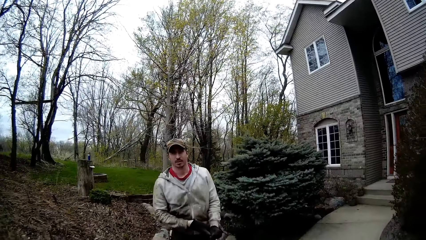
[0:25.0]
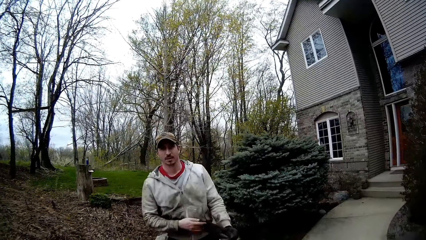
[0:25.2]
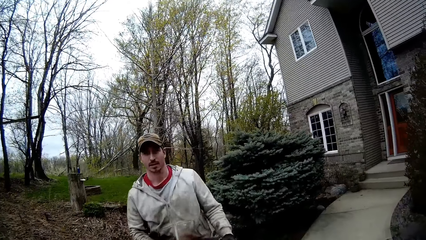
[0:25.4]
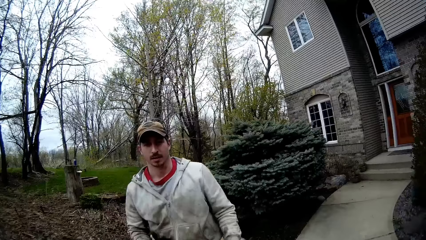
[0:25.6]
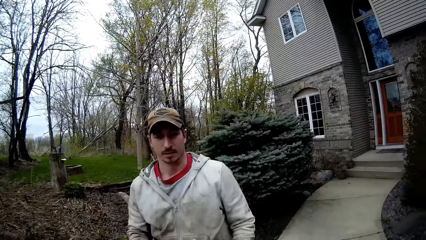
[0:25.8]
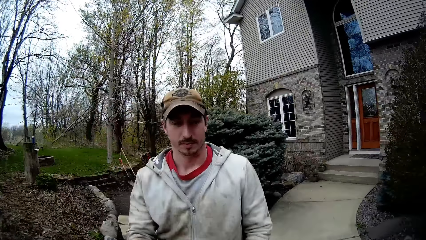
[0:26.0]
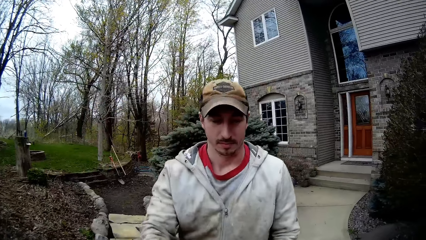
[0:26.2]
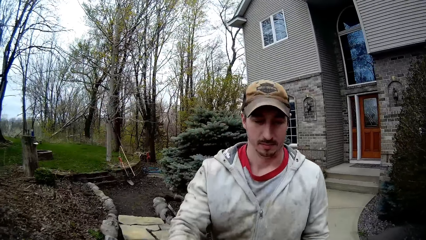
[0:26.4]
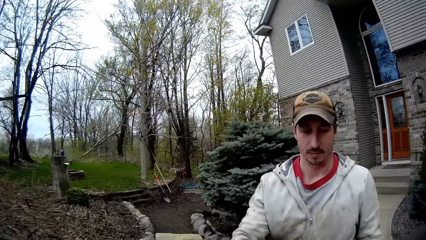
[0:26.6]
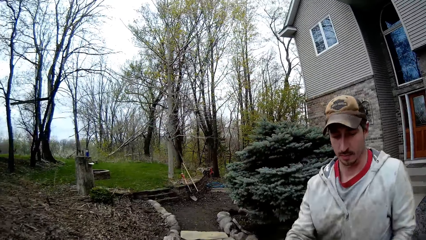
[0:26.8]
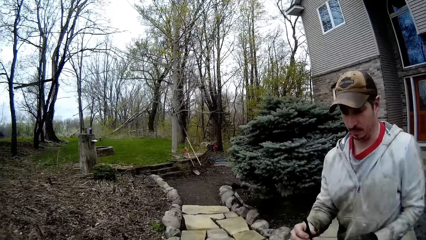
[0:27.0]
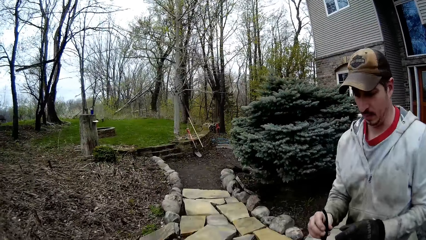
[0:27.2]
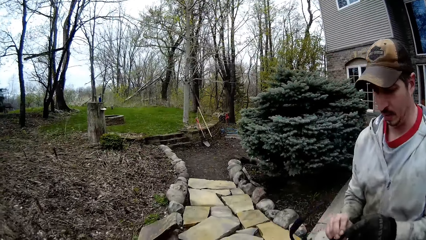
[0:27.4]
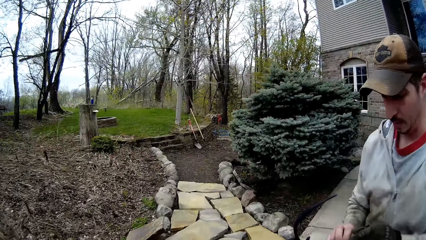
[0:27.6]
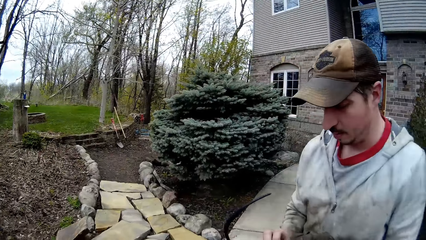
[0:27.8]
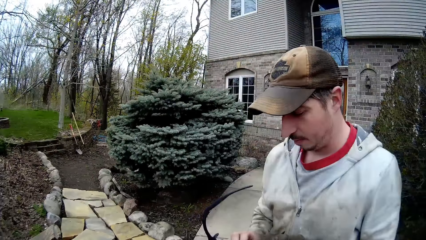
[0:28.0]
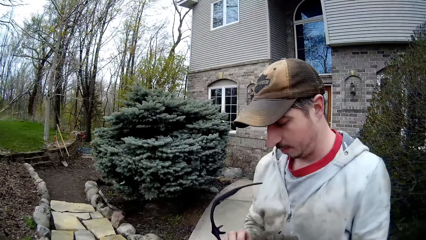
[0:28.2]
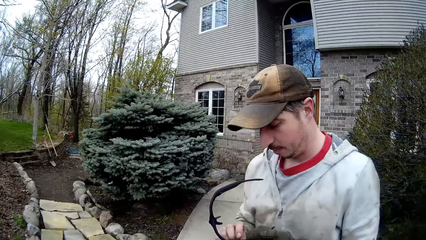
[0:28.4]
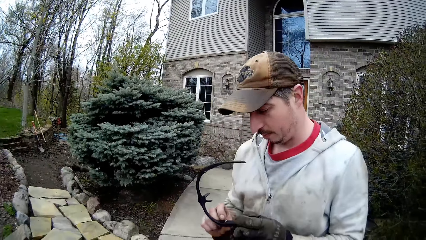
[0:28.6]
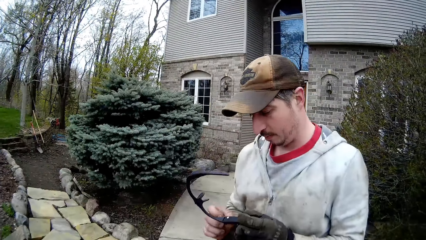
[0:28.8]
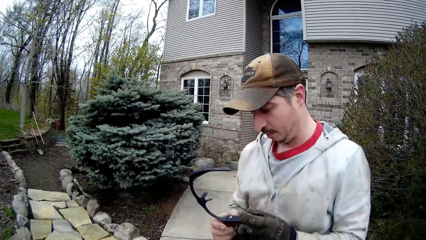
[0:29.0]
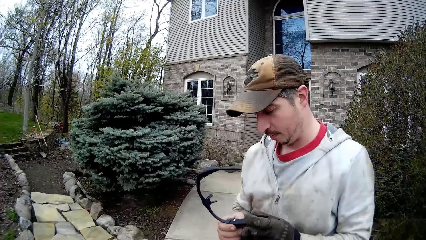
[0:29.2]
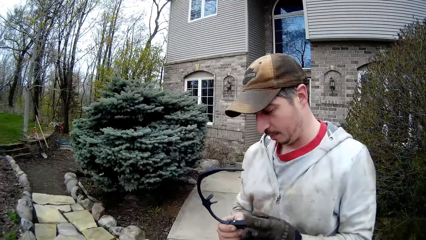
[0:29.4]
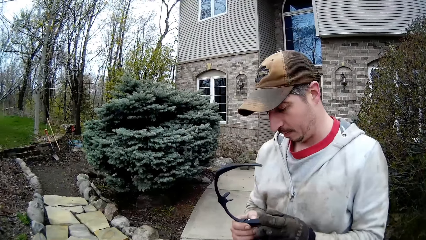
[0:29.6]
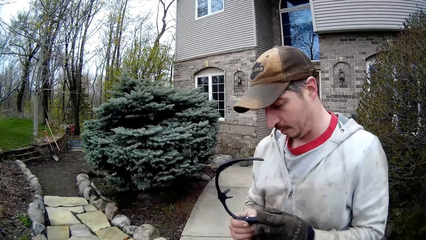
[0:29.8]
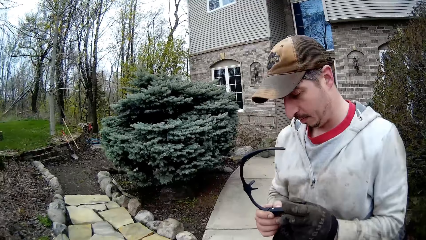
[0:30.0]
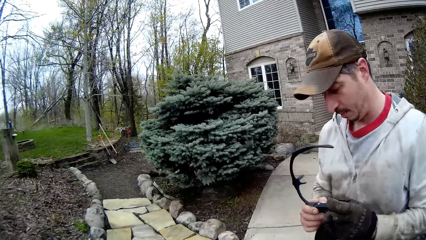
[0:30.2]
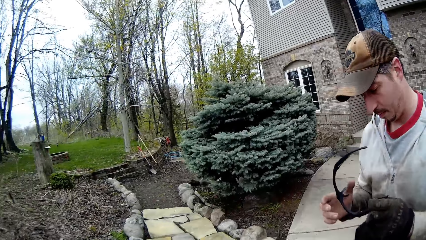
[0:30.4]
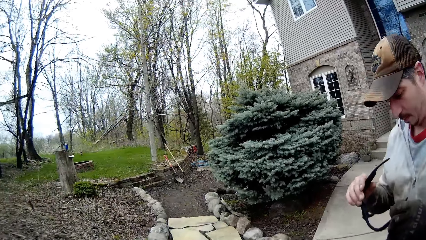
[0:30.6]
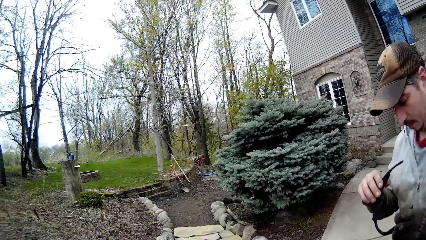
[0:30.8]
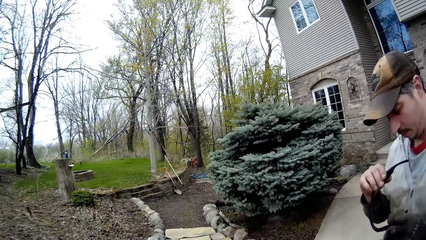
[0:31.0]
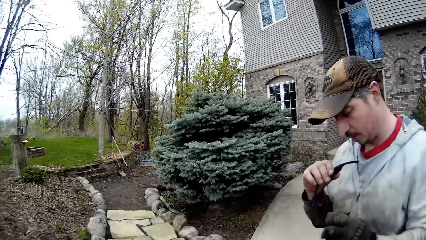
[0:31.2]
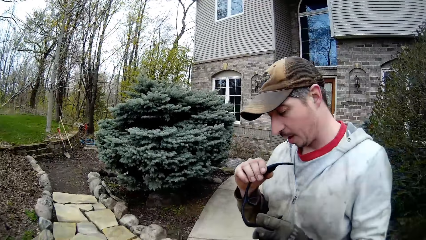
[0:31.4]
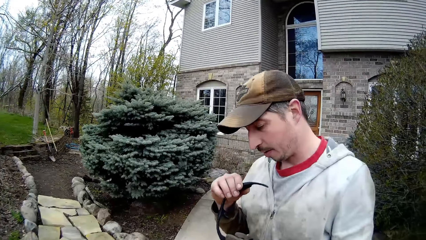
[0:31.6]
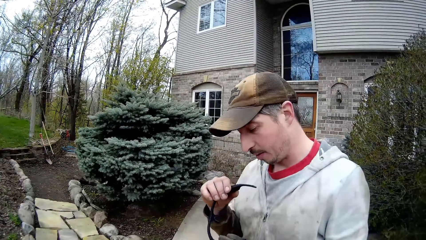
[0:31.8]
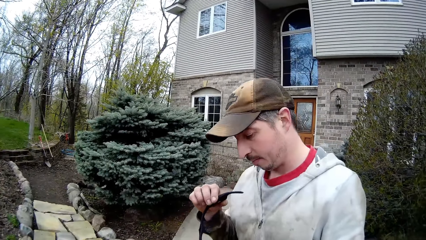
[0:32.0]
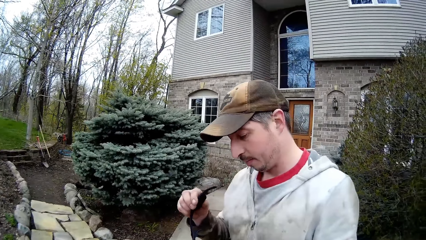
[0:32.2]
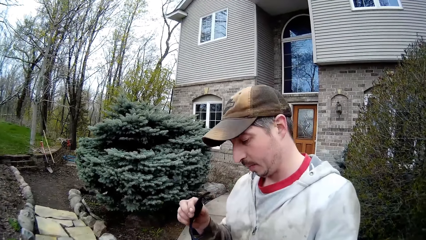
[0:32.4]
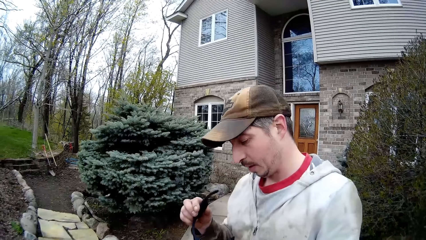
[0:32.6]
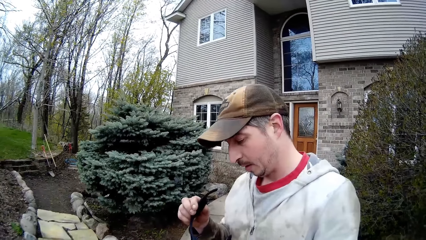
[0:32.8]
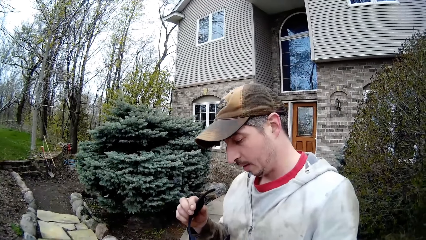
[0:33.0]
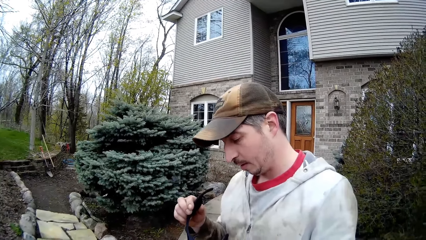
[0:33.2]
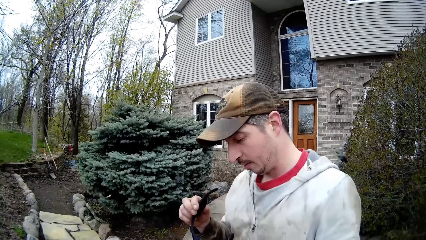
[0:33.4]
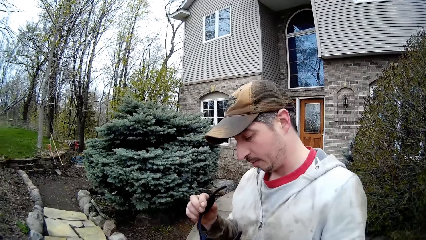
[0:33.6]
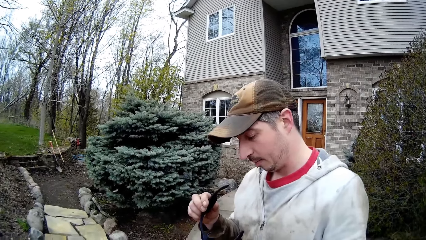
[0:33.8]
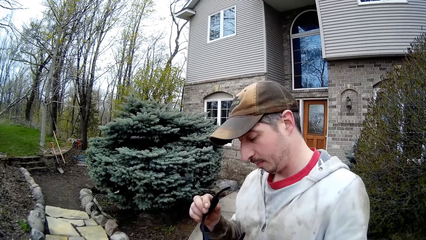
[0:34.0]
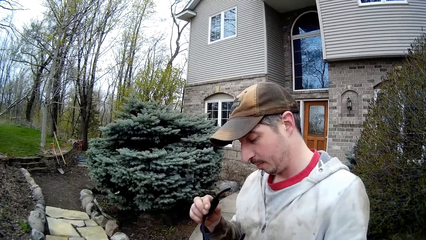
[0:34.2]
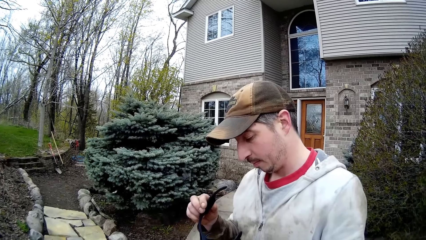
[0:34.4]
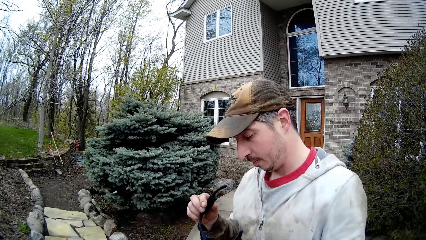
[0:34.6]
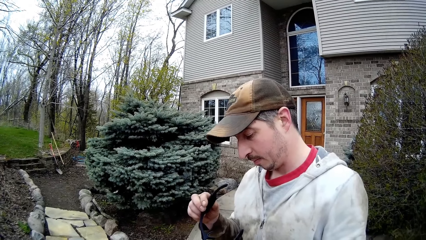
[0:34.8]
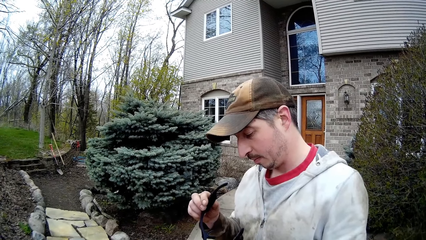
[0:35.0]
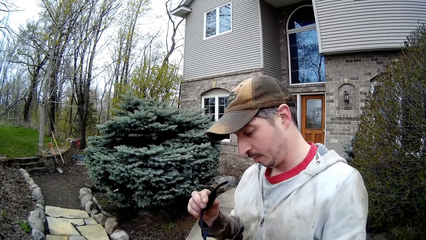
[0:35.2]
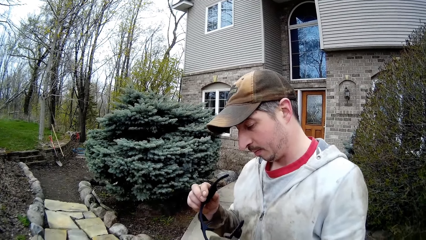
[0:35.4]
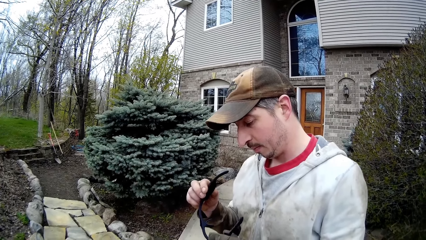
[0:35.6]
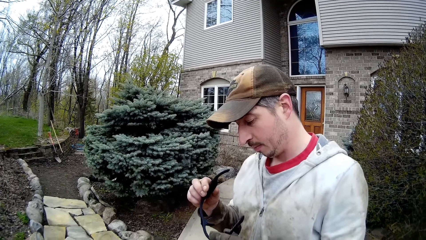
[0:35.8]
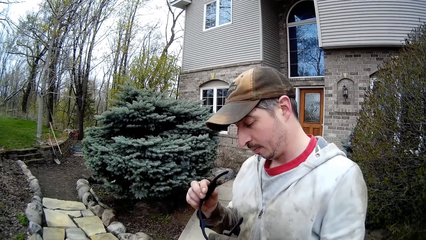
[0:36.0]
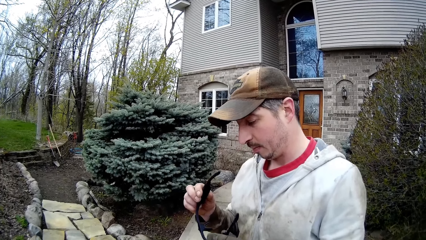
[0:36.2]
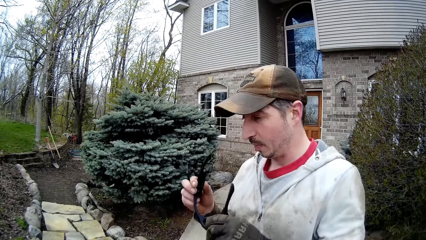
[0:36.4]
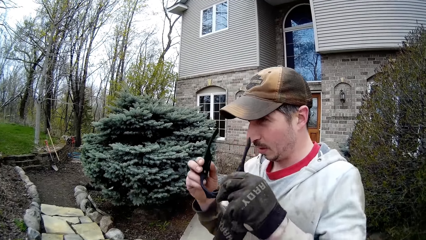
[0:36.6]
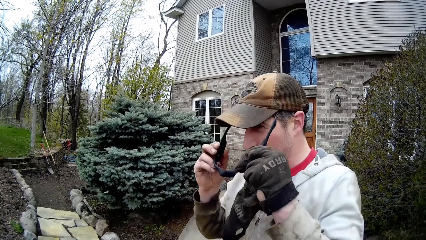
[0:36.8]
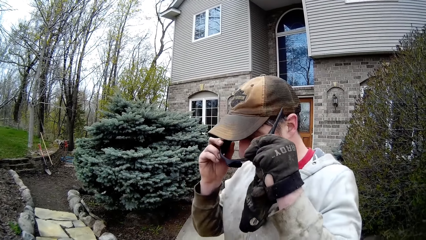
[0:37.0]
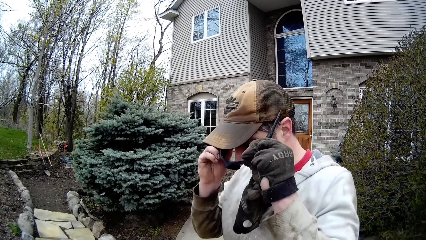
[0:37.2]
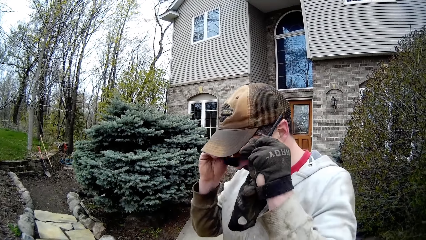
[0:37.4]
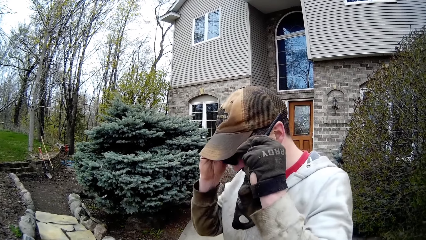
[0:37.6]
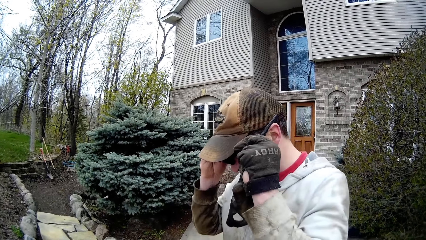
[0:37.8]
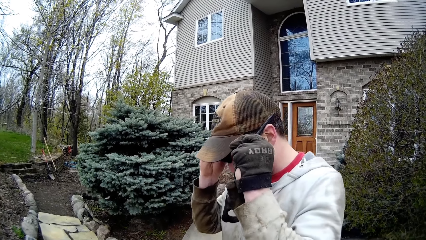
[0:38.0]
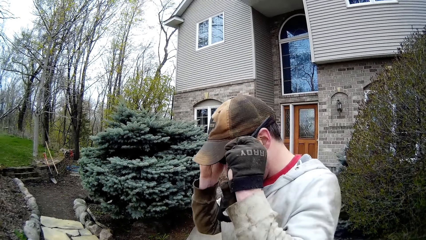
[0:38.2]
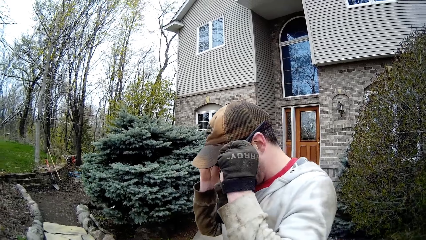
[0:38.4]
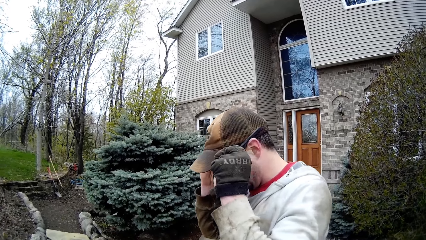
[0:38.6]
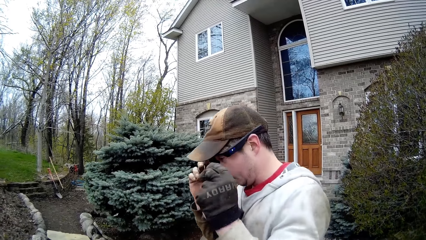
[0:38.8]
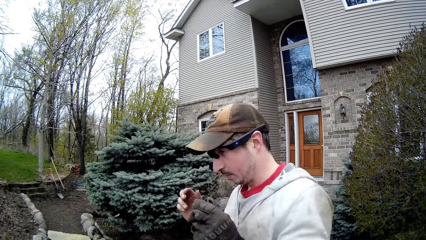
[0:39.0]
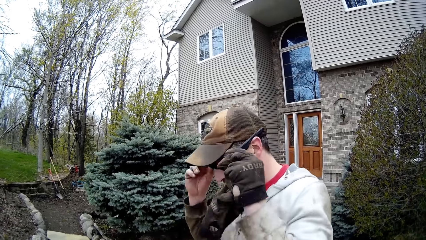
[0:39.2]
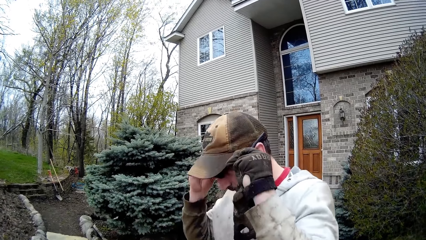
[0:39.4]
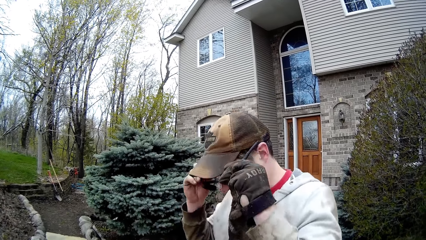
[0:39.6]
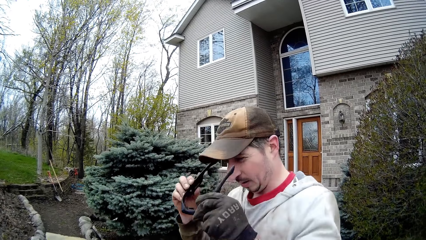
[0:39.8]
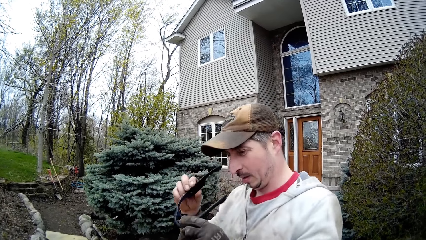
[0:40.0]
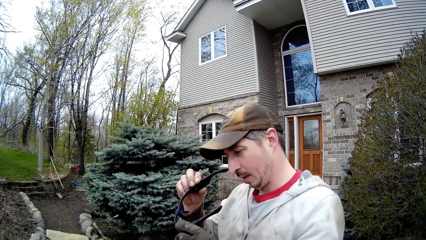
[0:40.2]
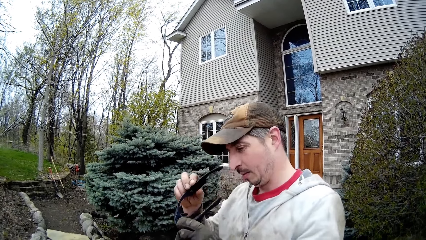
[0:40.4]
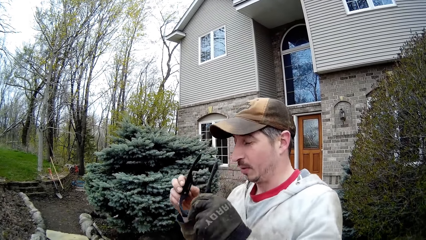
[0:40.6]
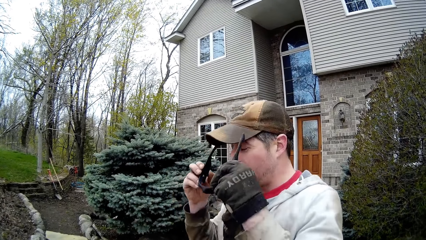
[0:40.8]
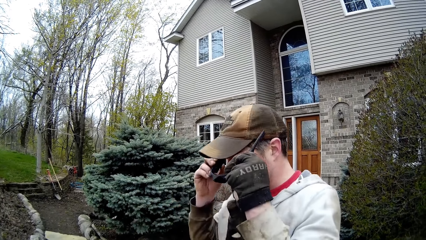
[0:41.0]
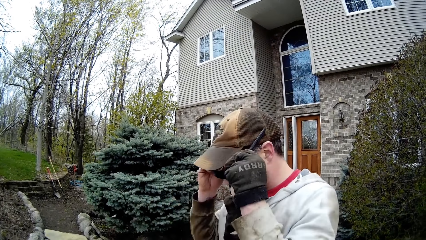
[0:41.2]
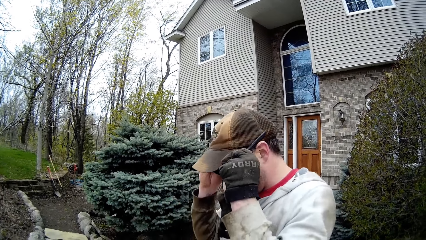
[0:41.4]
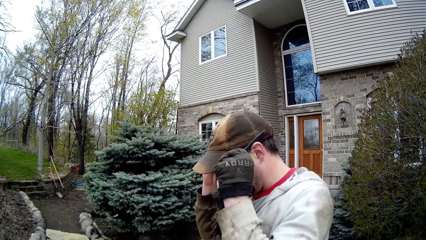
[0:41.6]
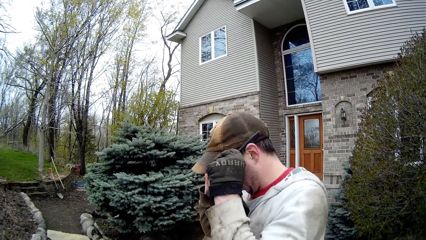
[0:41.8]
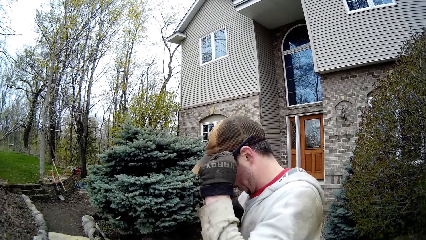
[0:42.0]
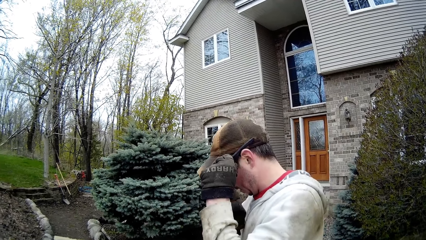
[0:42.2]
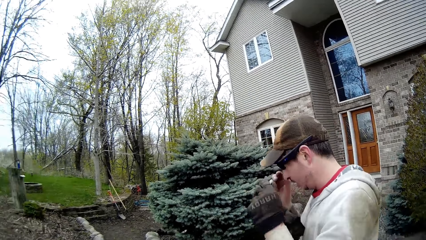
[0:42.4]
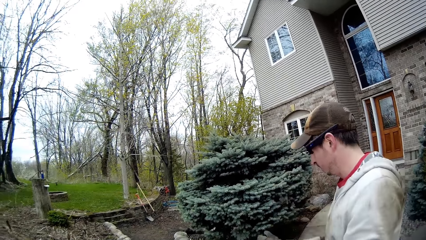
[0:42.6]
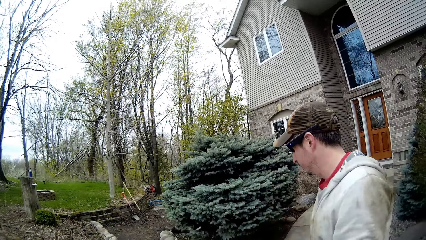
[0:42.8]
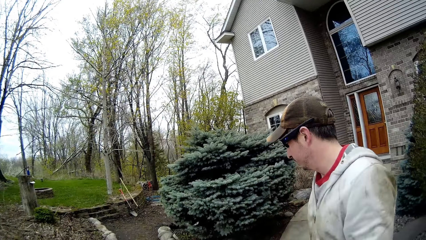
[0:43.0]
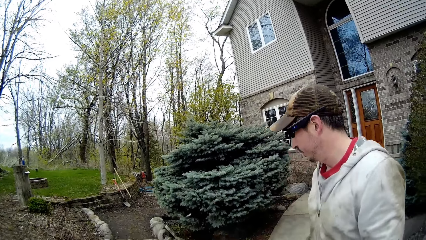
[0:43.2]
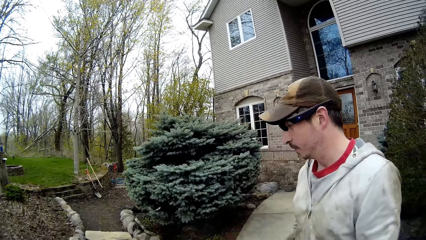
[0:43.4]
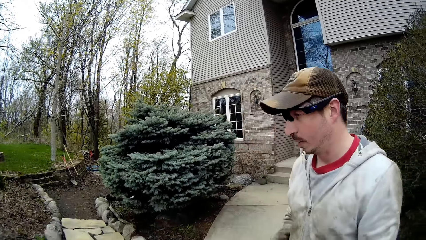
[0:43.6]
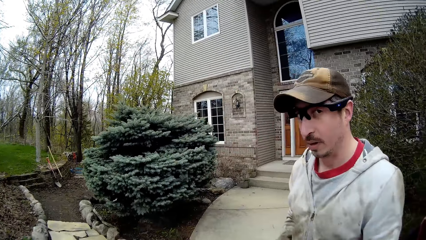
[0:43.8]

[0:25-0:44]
A man talks to the camera wearer. He uses his right hand to remove the glove on his right hand. The camera wearer talks to the man. The man works on his glasses with both hands. He stares at the sunglasses in his hands. He wears the glasses on the face with both hands. He removes the glasses from the face with both hands. He stares at the sunglasses in his hands. He wears the glasses on the face with both hands. The camera wearer talks to the man.
